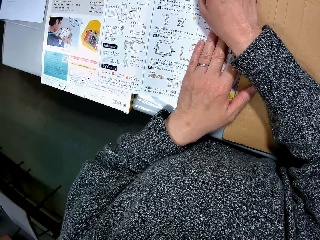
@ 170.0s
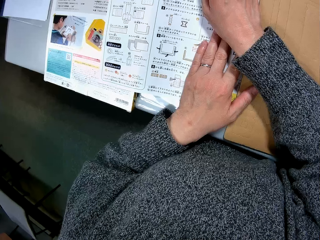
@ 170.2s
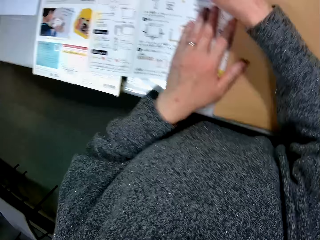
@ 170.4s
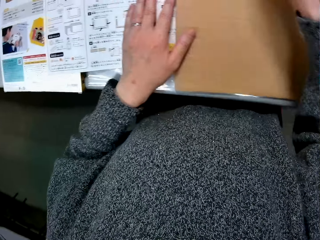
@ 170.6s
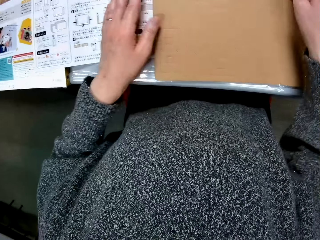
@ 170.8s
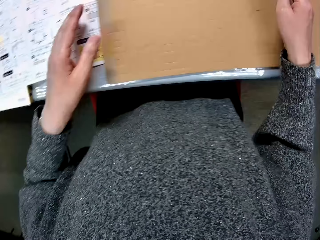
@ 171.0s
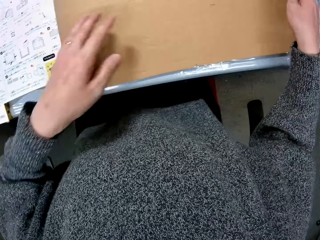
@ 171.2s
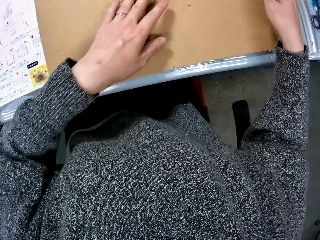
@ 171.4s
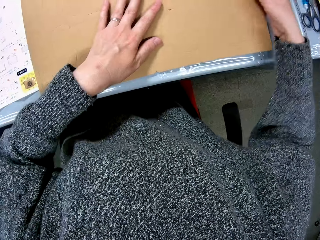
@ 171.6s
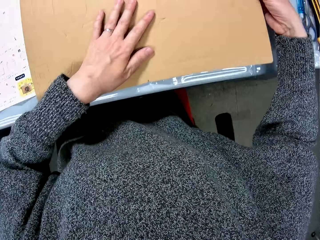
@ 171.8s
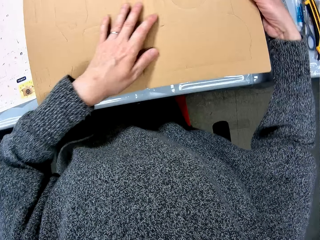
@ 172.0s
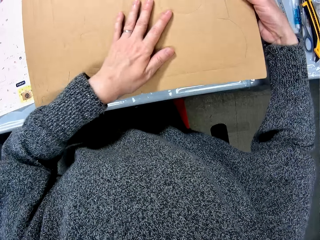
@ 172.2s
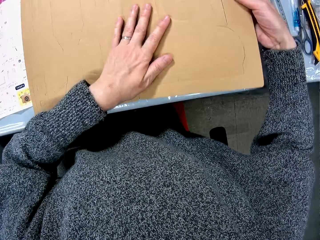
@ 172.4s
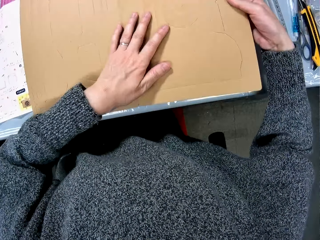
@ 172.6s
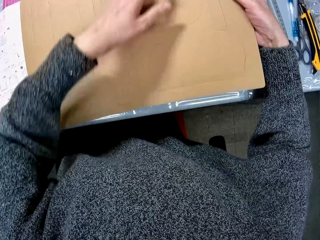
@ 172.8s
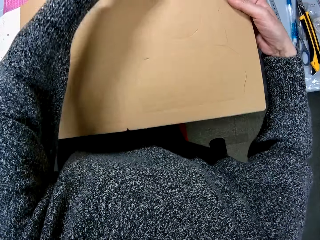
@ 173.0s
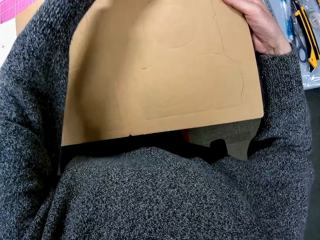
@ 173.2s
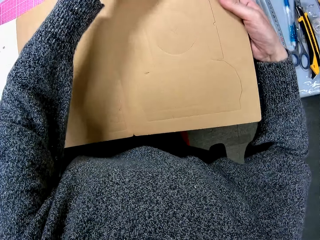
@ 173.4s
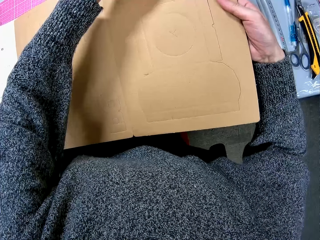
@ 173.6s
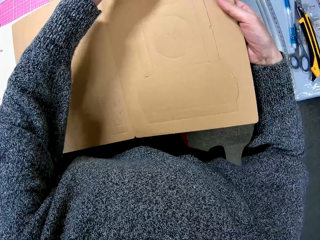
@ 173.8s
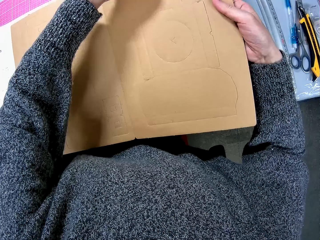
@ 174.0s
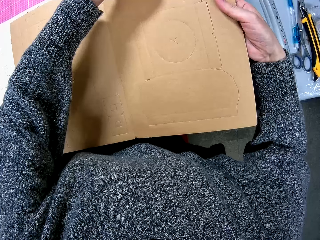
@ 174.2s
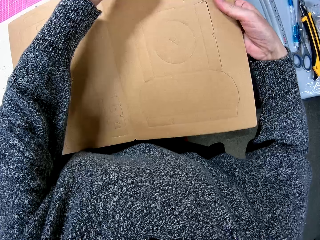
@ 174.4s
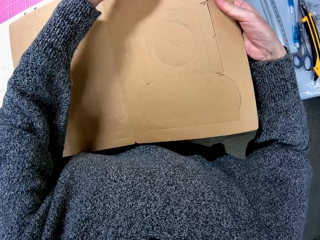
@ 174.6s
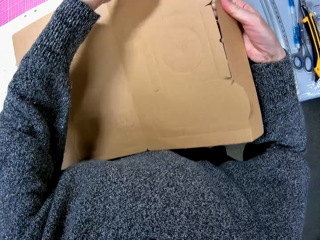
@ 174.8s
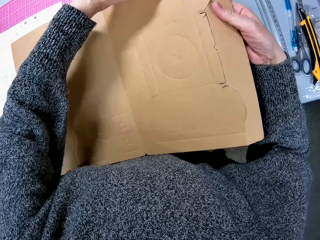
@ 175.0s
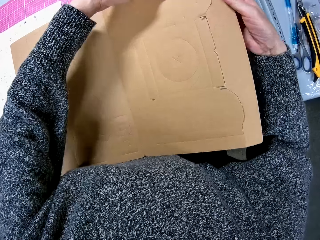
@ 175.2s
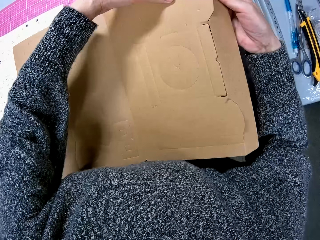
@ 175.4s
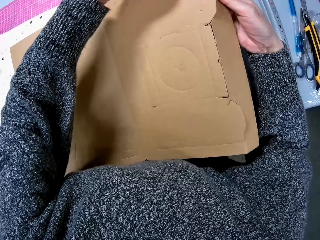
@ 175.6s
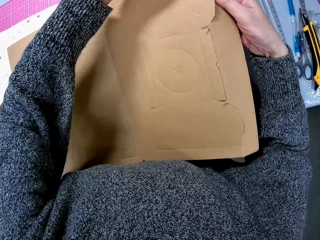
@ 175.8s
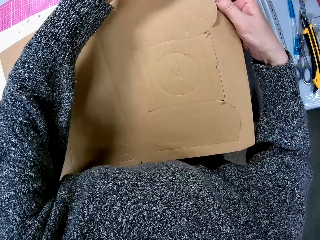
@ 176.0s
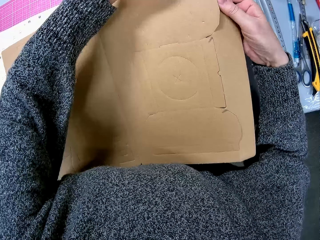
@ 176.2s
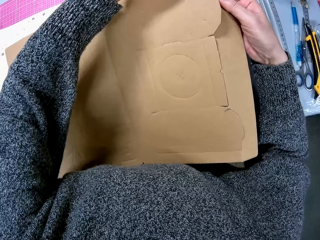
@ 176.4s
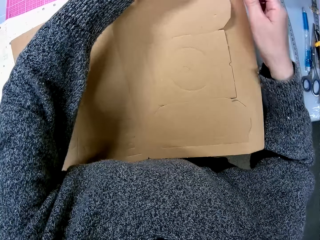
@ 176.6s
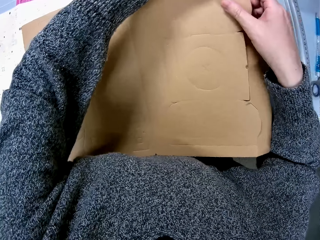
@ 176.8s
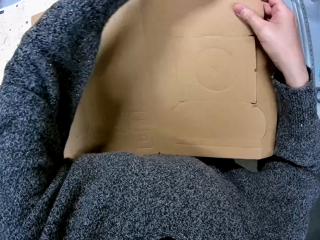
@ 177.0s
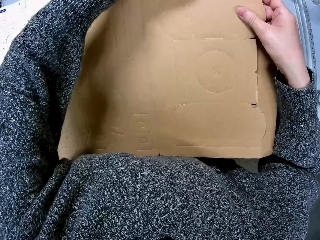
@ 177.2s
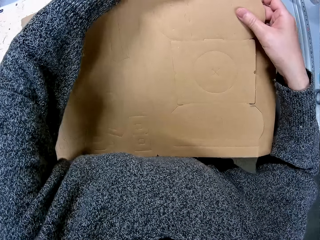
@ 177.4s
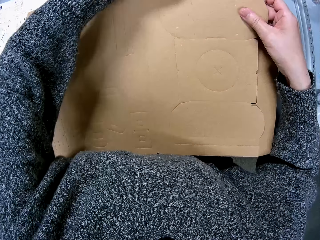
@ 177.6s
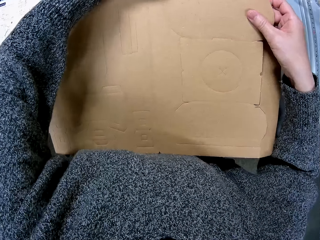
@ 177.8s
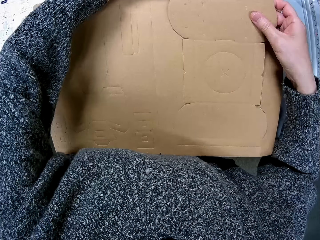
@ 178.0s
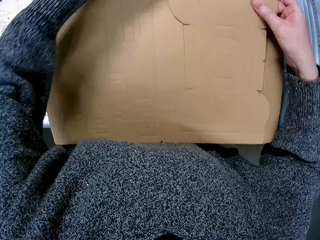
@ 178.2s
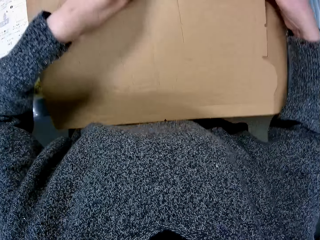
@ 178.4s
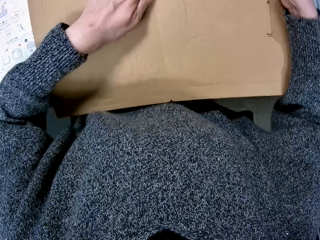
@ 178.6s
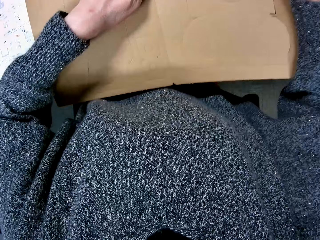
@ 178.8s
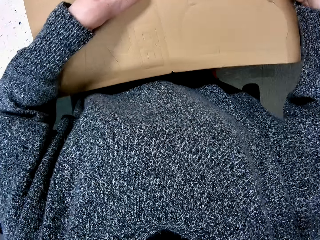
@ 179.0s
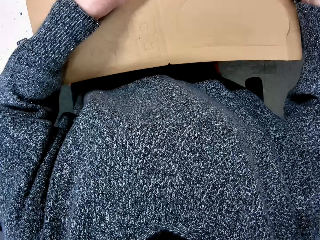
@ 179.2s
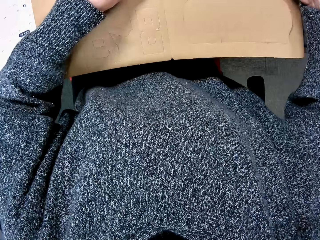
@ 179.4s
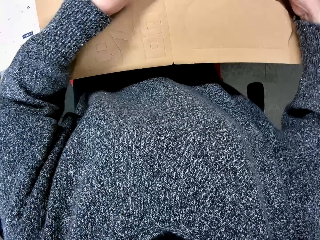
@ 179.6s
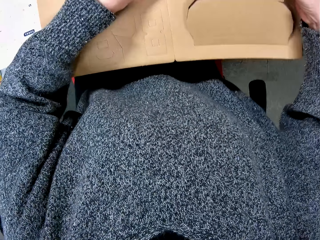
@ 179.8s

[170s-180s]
The camera wearer removes a cut-out part of the cardboard.

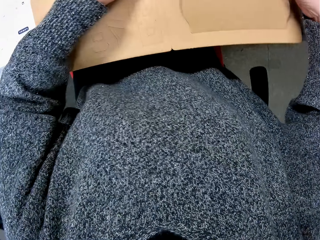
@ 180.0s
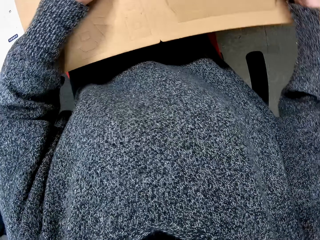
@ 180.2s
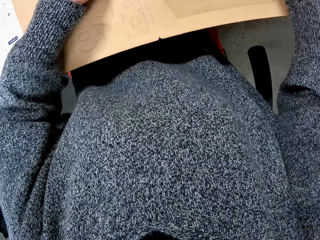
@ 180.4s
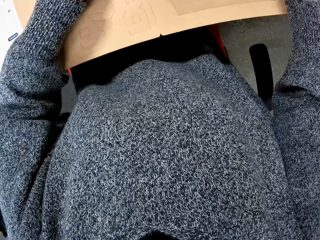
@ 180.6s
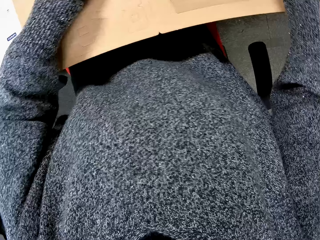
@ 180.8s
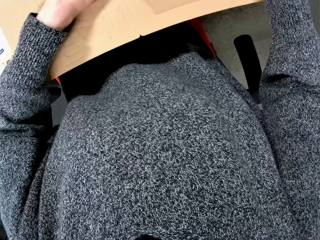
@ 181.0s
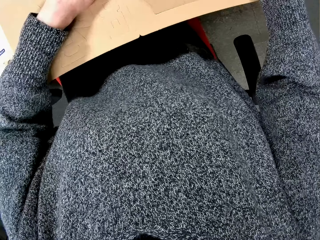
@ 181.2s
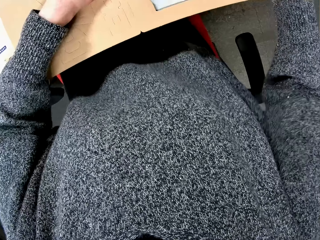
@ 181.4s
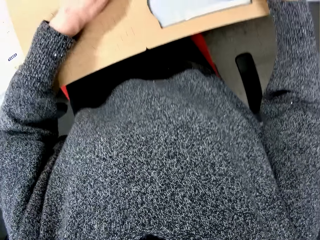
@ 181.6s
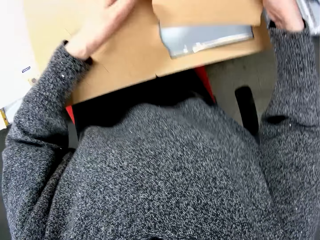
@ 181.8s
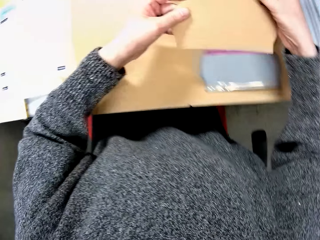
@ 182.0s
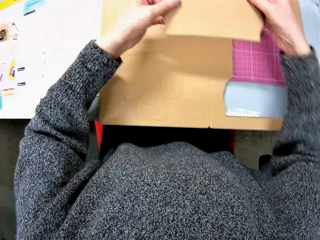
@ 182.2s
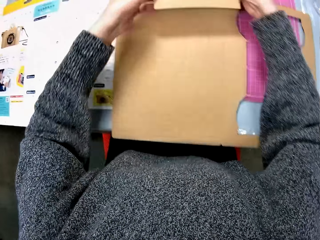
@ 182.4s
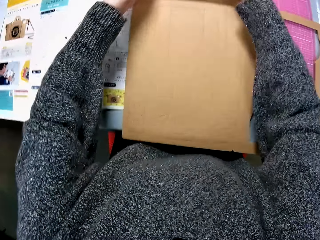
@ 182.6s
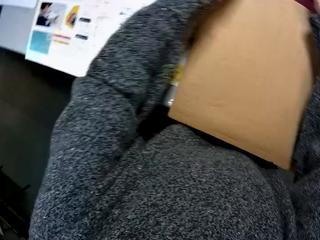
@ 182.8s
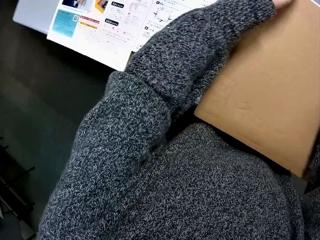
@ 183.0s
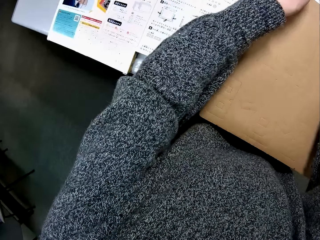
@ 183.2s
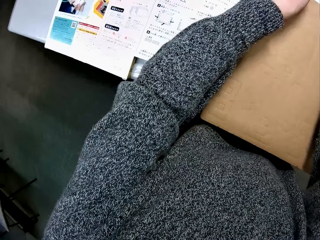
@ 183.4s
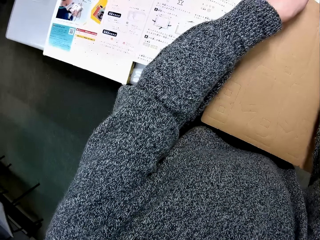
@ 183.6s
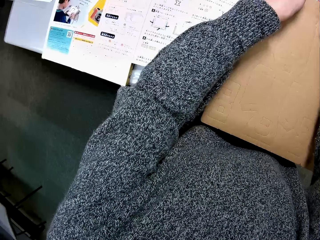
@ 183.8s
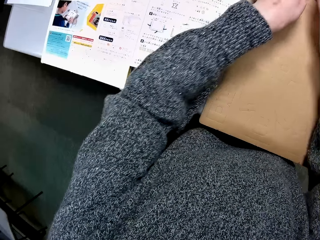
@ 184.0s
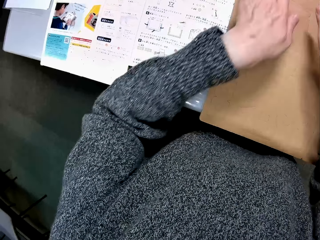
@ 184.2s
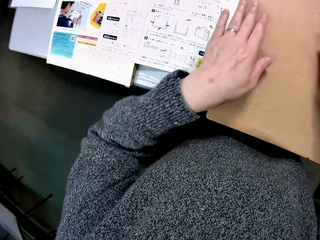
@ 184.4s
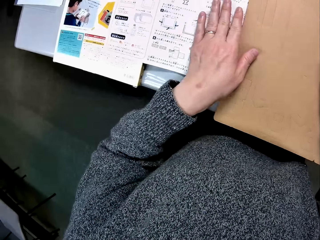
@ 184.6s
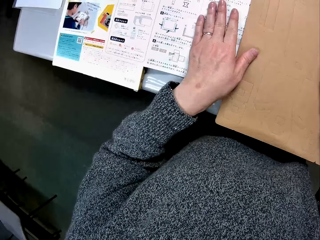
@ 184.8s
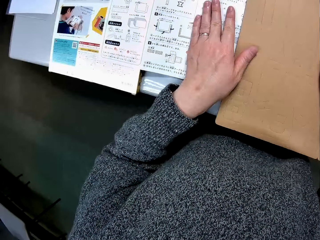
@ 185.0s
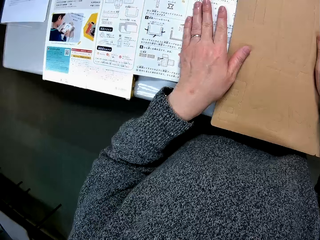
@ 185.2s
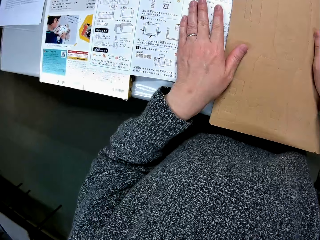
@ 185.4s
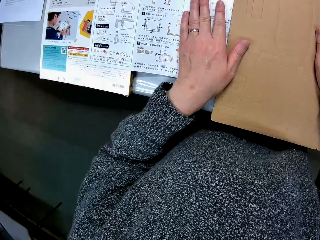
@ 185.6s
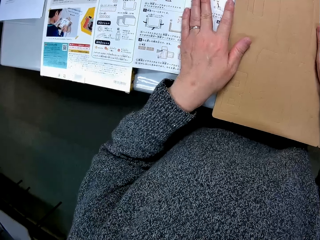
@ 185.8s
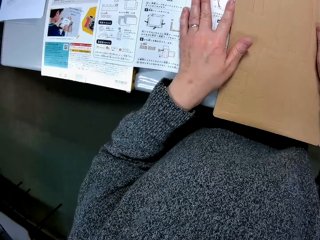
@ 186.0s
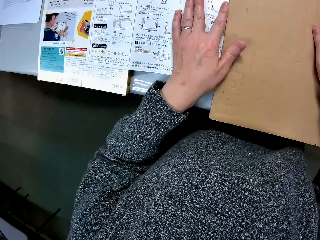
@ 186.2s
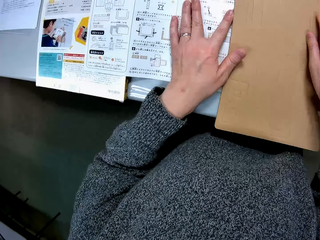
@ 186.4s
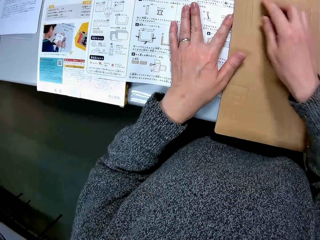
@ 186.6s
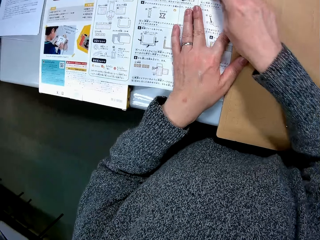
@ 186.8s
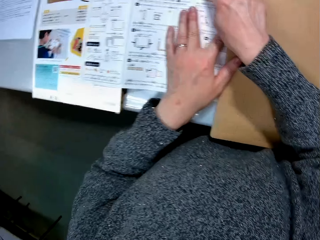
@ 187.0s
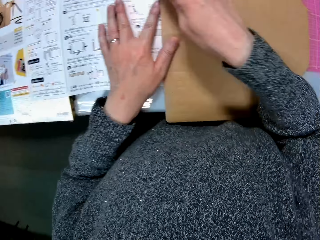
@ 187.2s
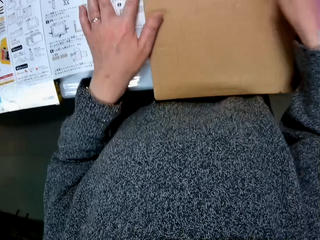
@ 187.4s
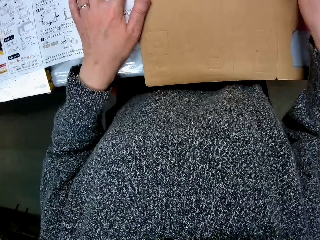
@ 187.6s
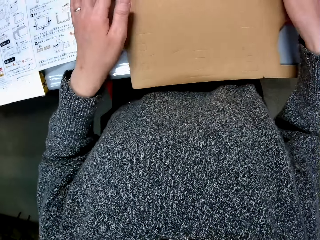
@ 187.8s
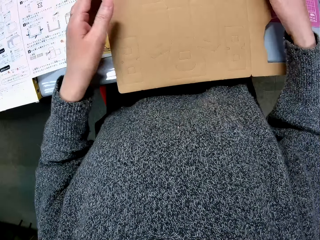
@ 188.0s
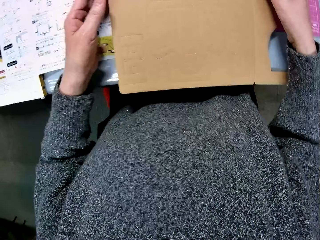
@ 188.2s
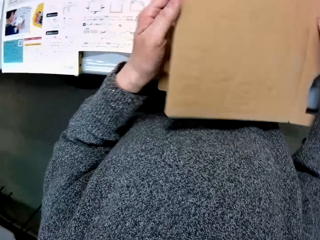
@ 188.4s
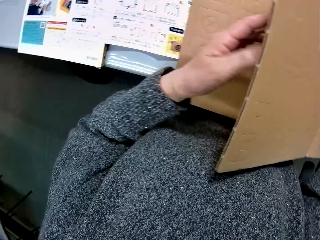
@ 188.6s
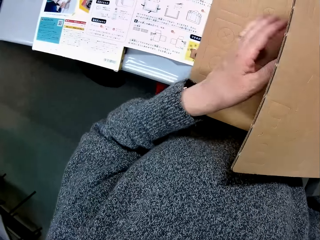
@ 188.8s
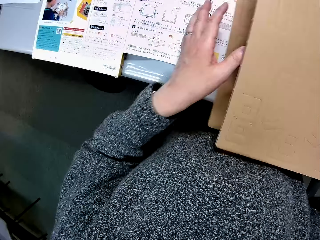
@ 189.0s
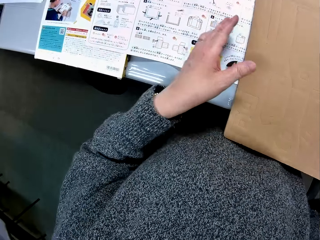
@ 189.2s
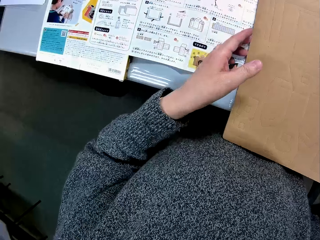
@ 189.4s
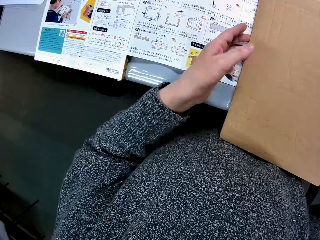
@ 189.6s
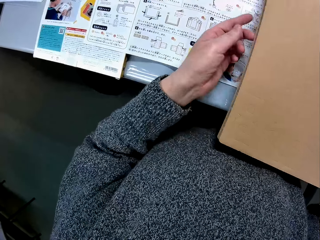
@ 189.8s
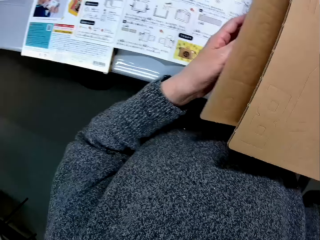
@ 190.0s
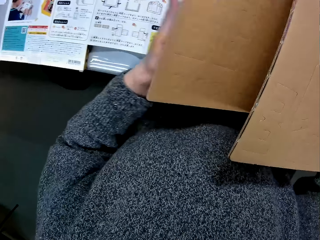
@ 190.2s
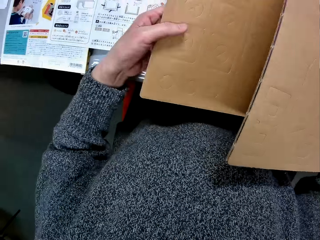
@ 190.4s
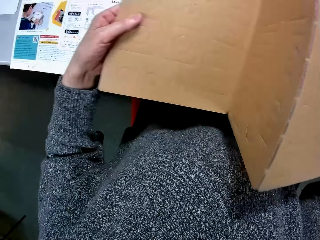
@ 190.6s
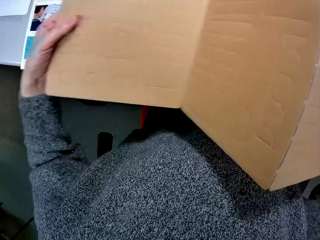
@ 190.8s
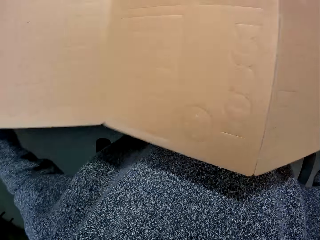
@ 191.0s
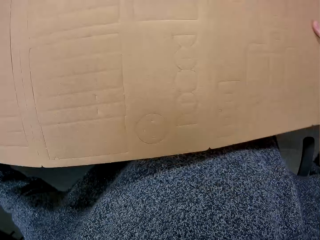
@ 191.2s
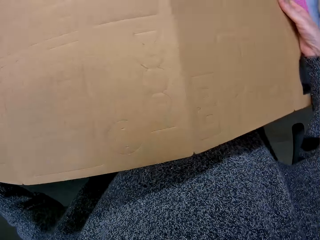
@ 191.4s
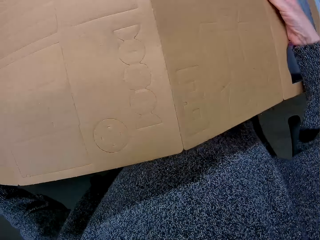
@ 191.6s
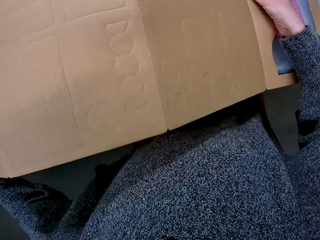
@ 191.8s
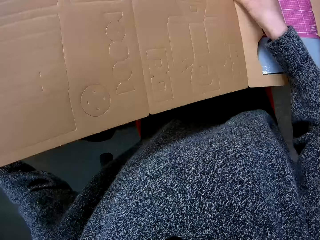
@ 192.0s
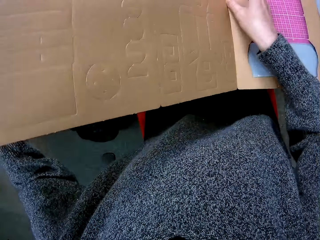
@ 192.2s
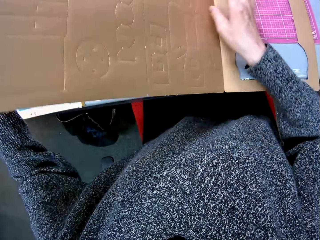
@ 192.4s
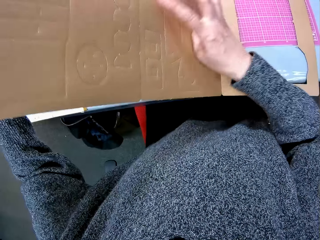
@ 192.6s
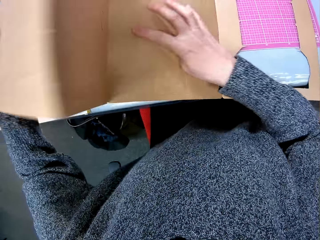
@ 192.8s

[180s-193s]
The camera wearer puts the cut-out part of the cardboard or puzzle piece away. They study the drawings on the paper. They touch the manual. They shift the puzzle piece. They point to the manual. They touch the puzzle piece. They lift the puzzle piece. They drop the puzzle piece. They unfold the puzzle piece.
